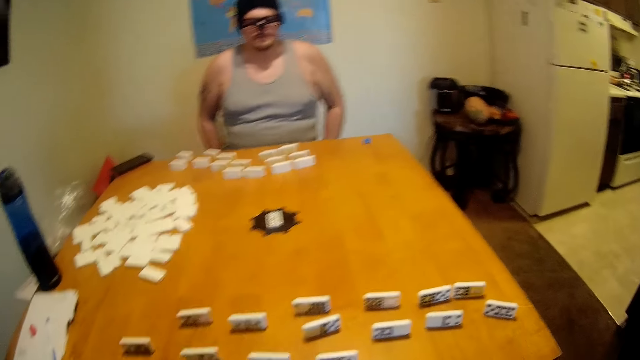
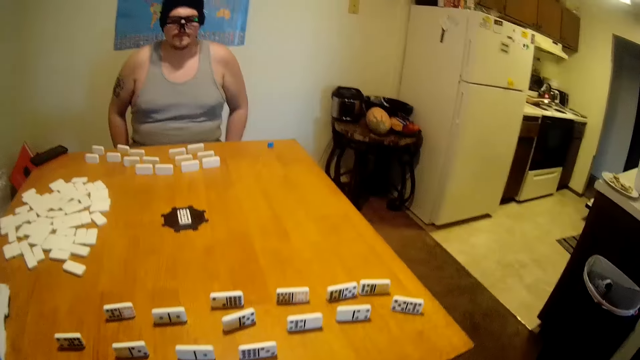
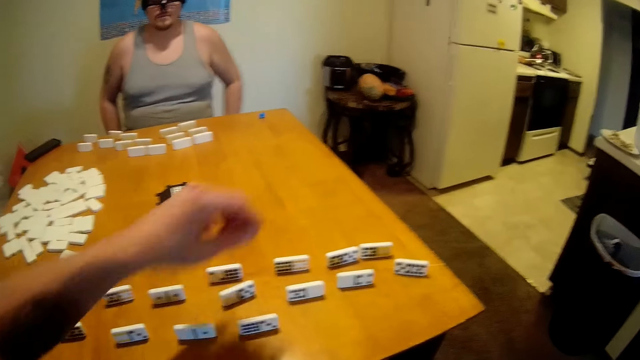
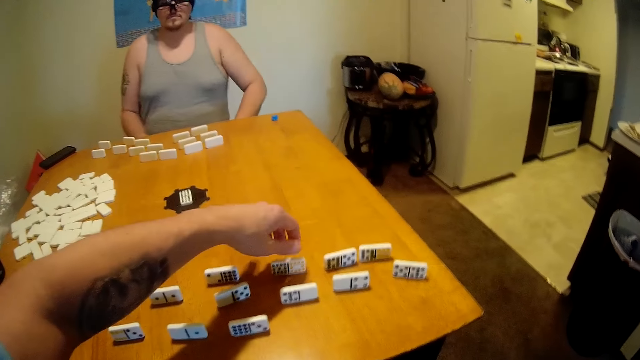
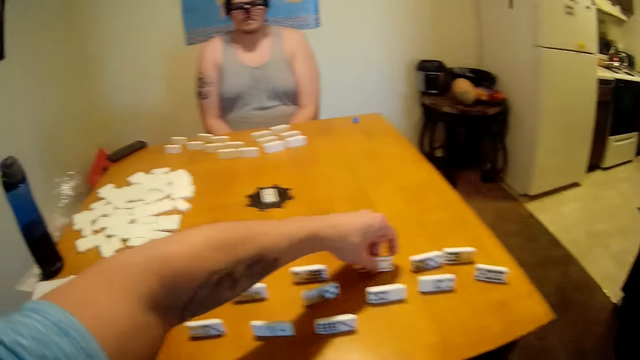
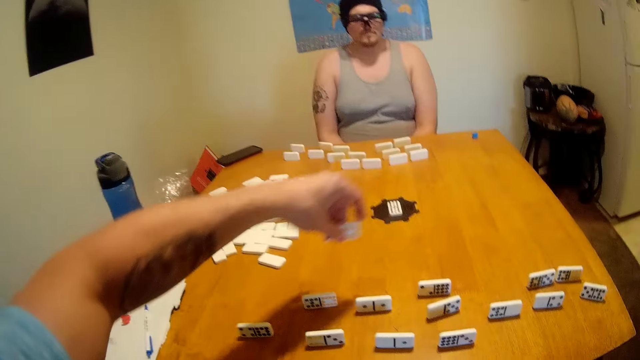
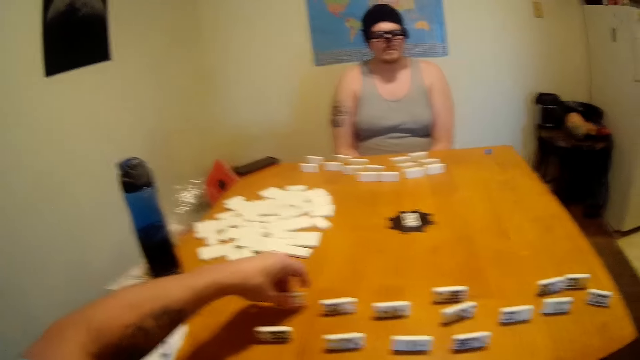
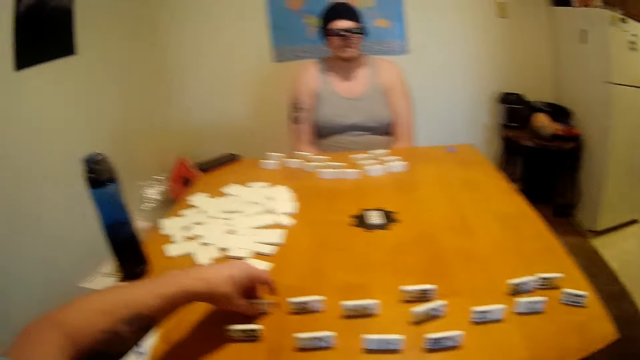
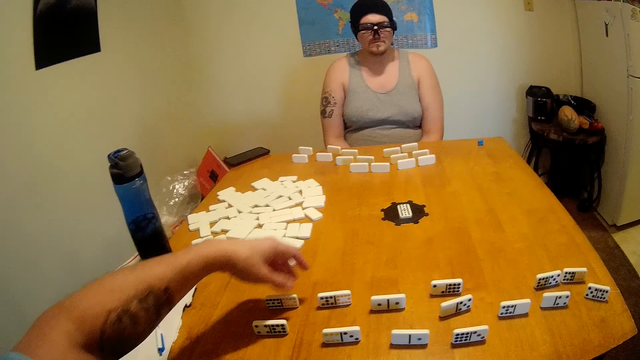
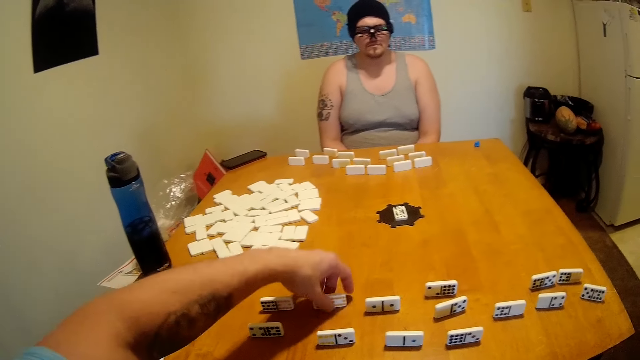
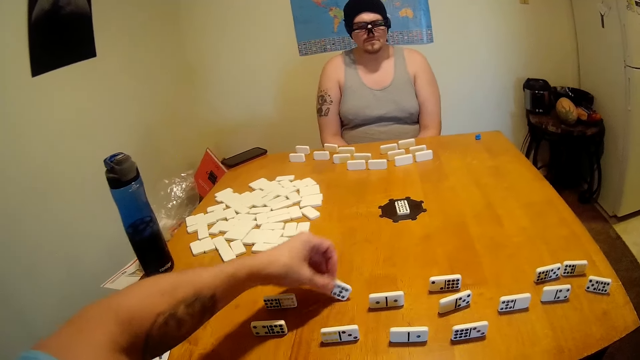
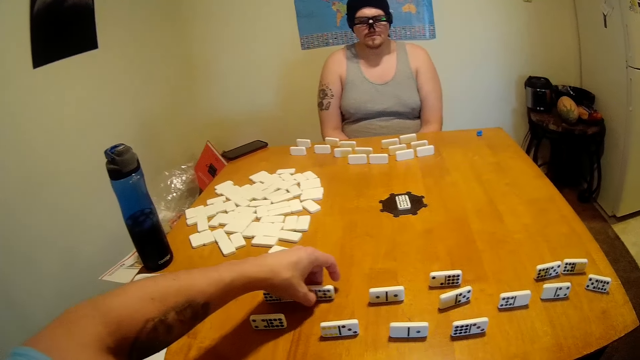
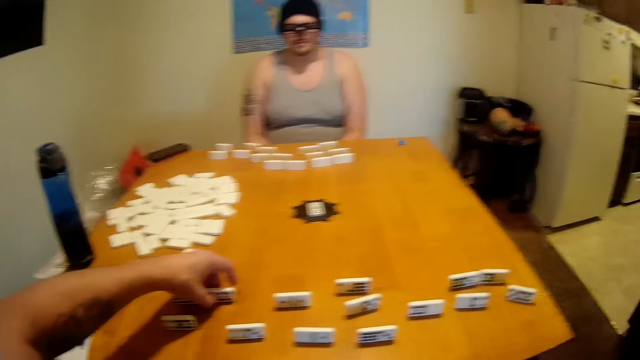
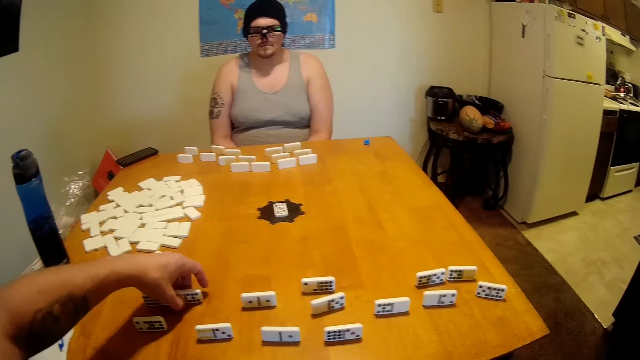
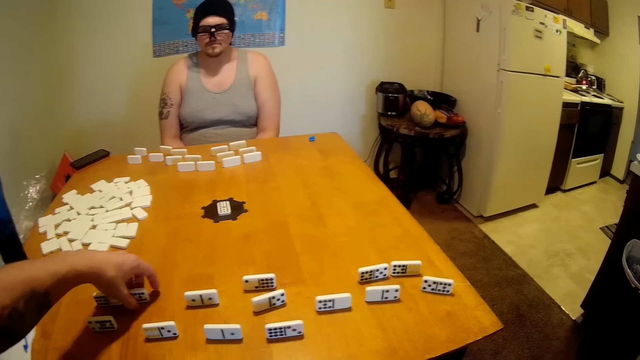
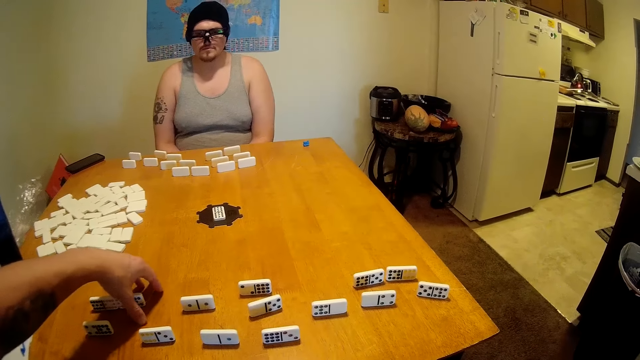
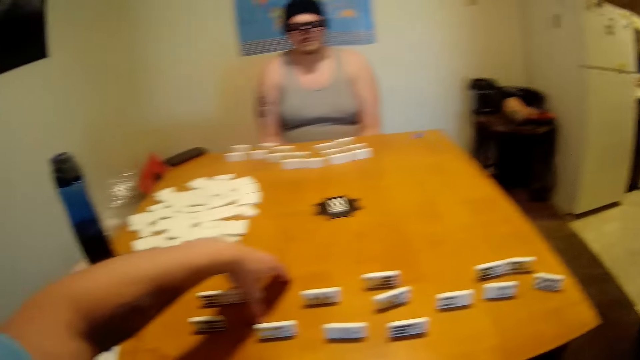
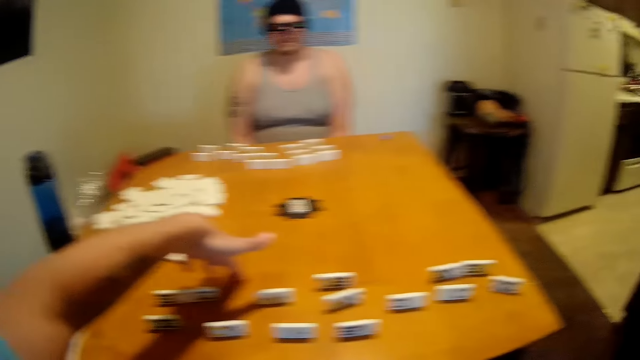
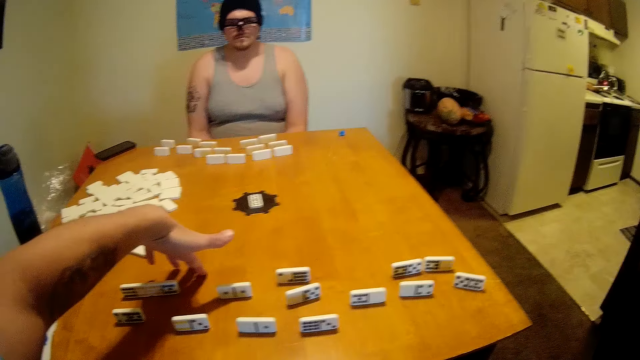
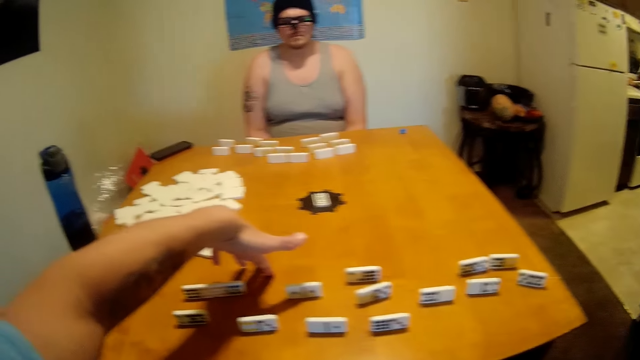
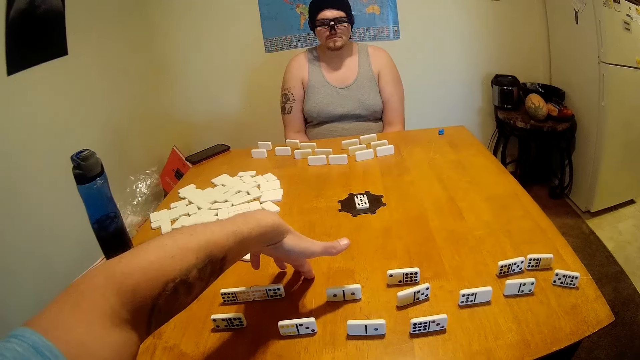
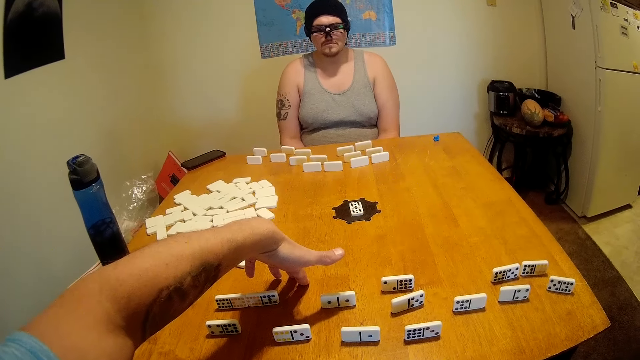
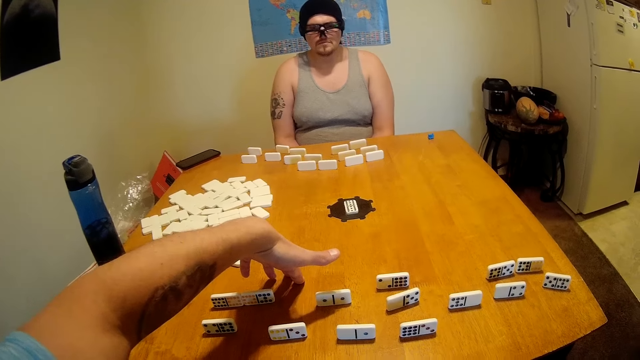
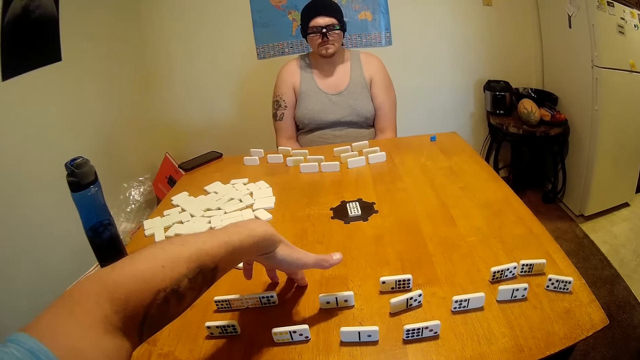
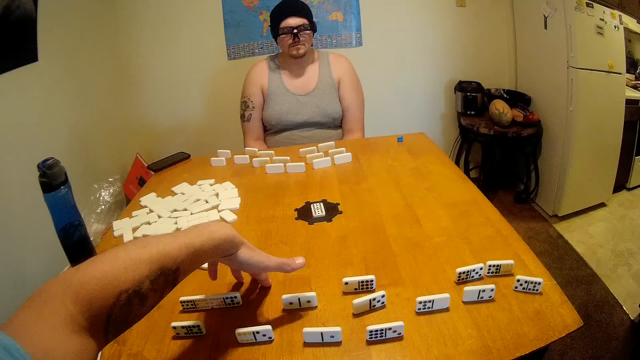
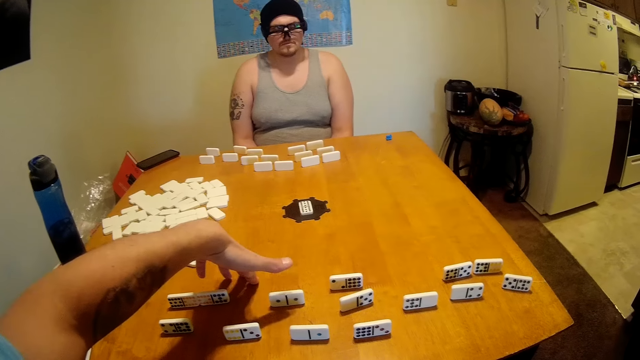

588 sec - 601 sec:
The camera wearer picks up a domino piece and puts the domino piece on the table. They pick up the domino piece, flip the domino piece, put the domino piece on the table, and drag the domino piece. They look at something.

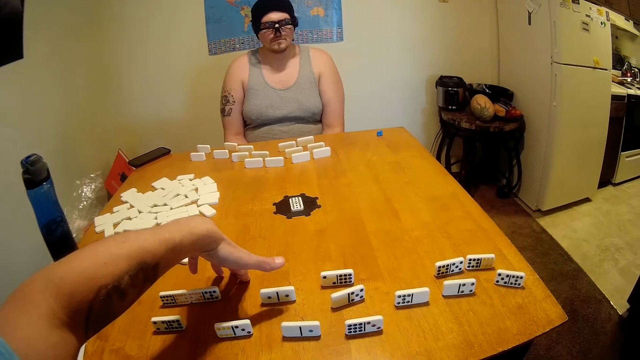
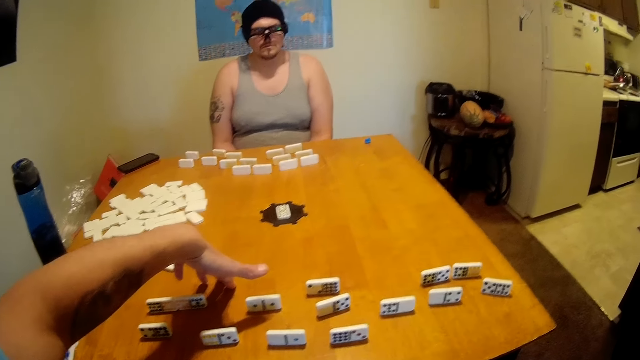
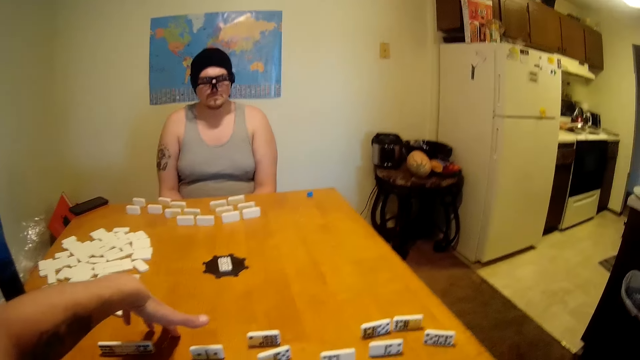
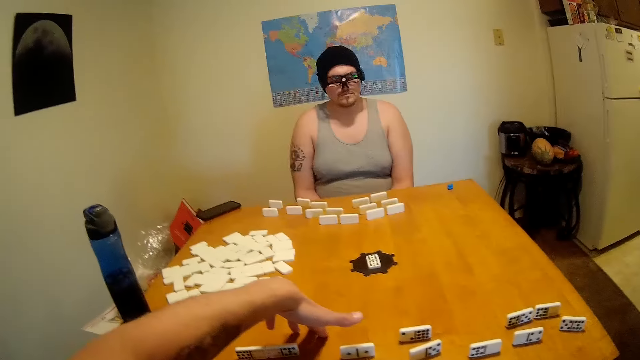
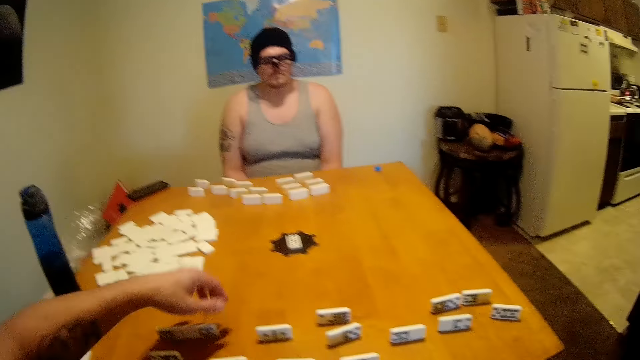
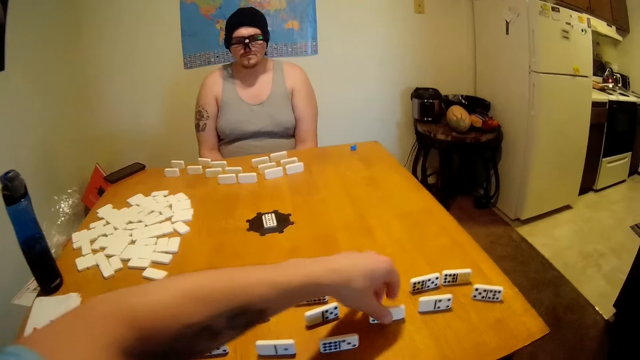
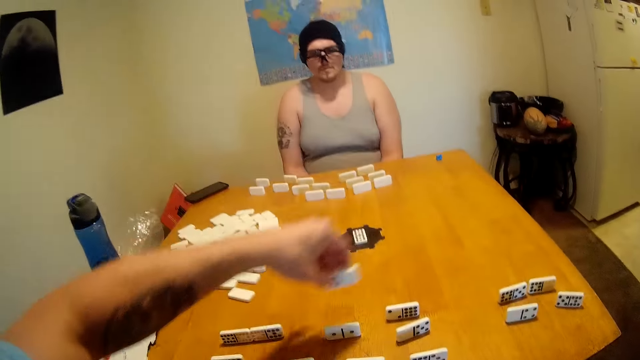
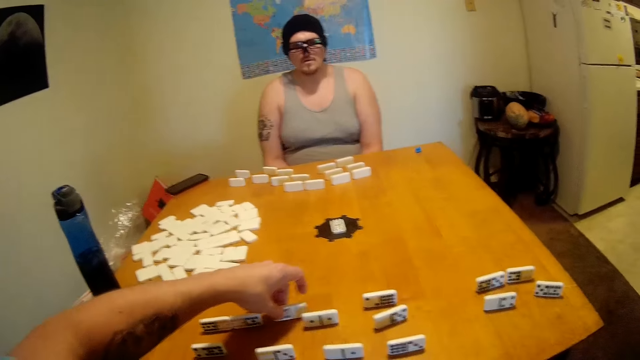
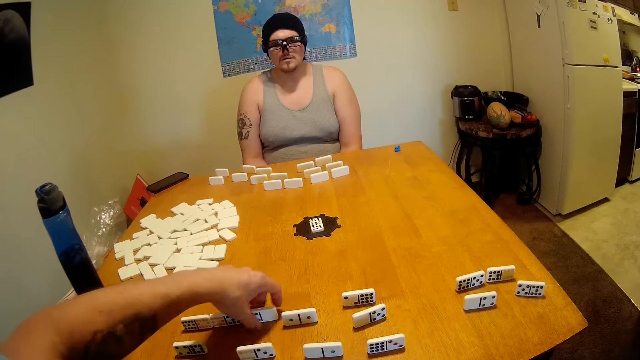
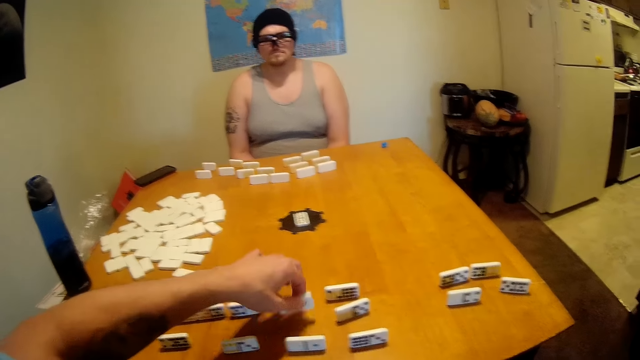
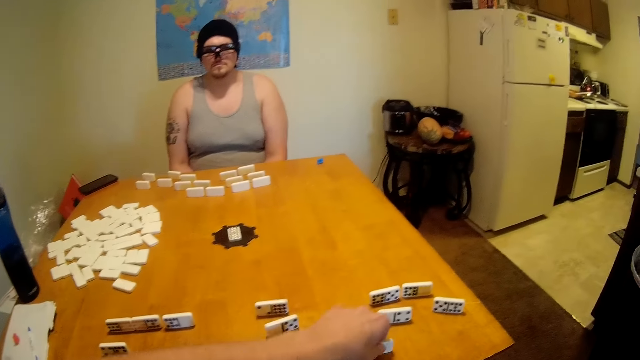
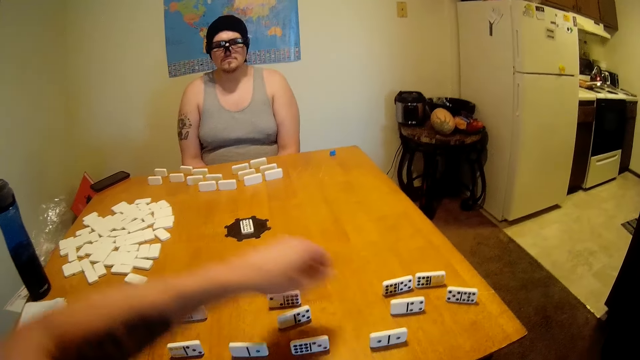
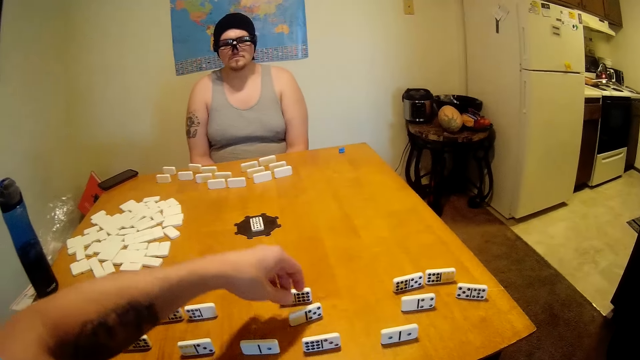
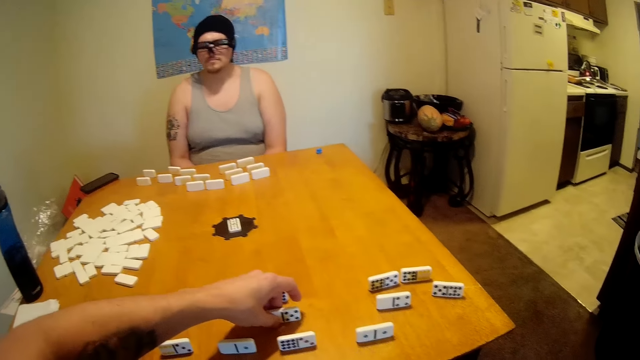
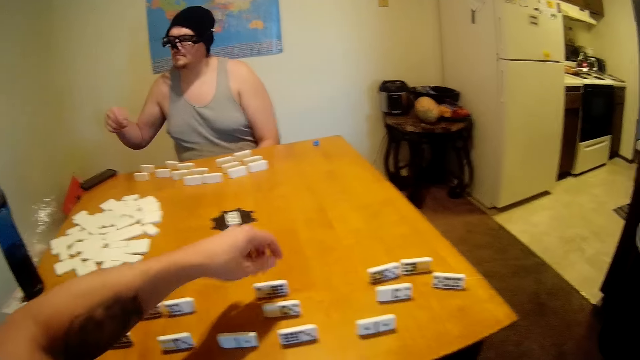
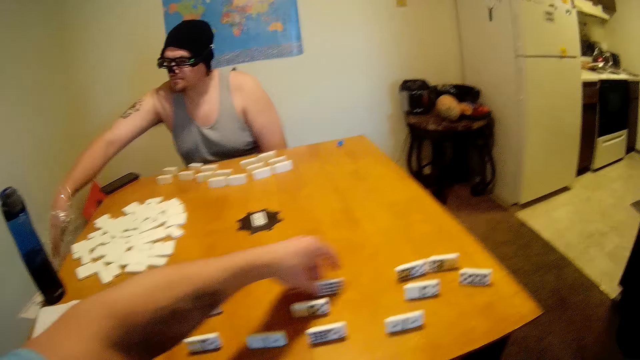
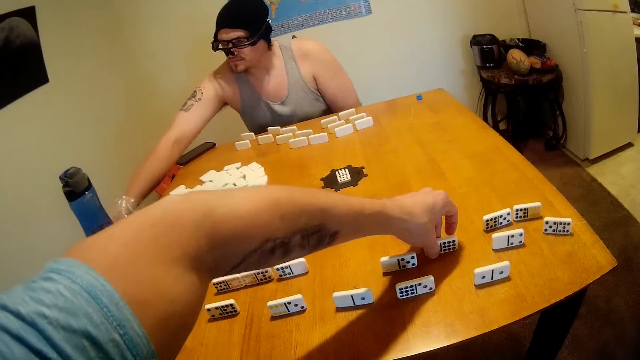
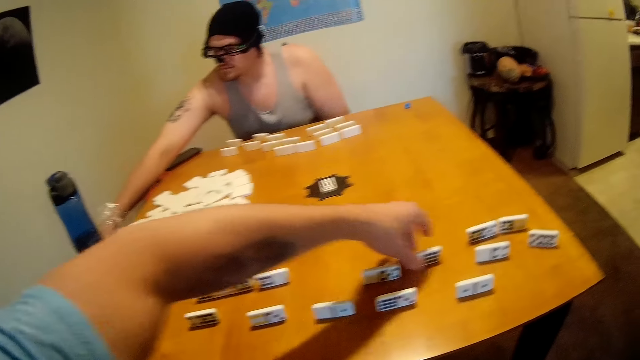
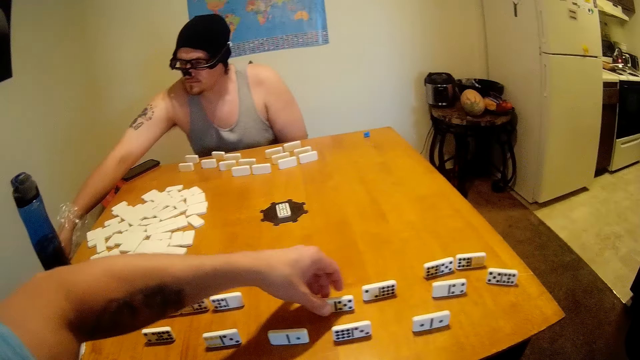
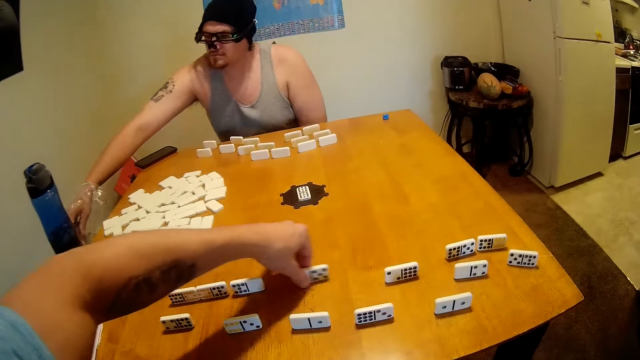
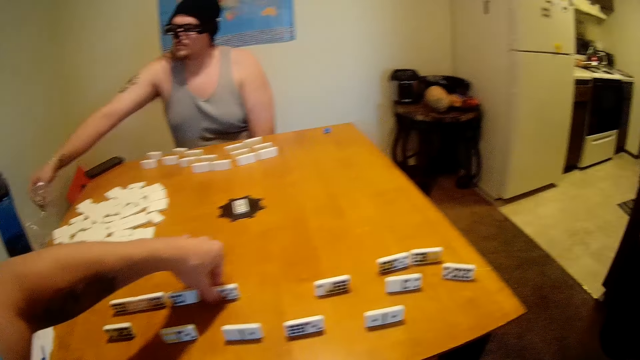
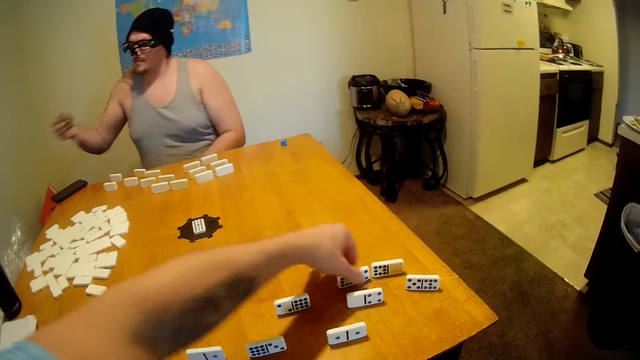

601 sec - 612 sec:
The camera wearer arranges something on the table. They pick a domino piece and put the domino piece on the table. They pick the domino piece and put the domino piece on the table. They drag the domino piece. They drag the domino piece again. A man picks a snack from a packet.
